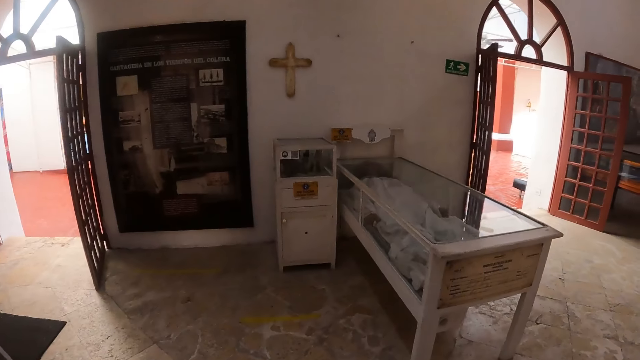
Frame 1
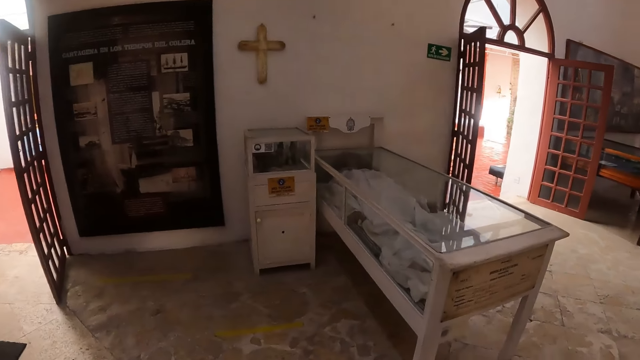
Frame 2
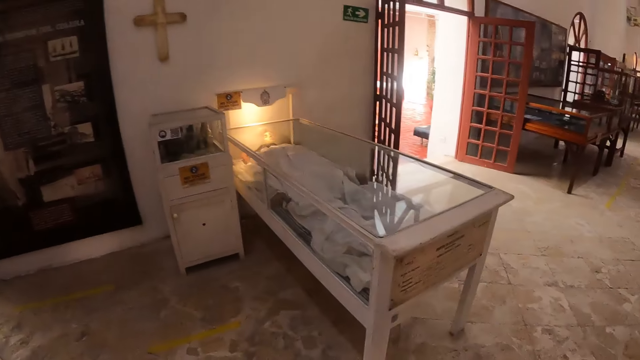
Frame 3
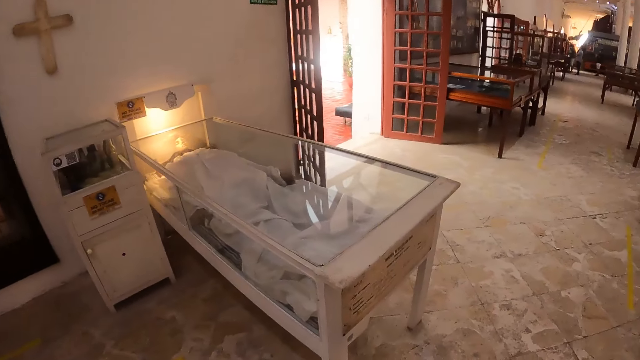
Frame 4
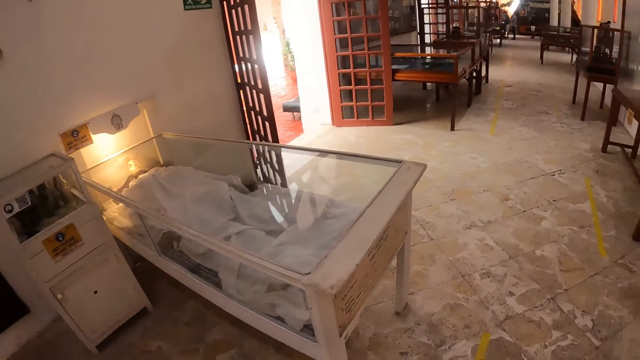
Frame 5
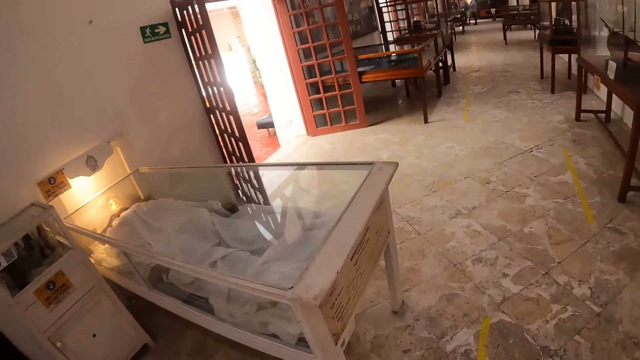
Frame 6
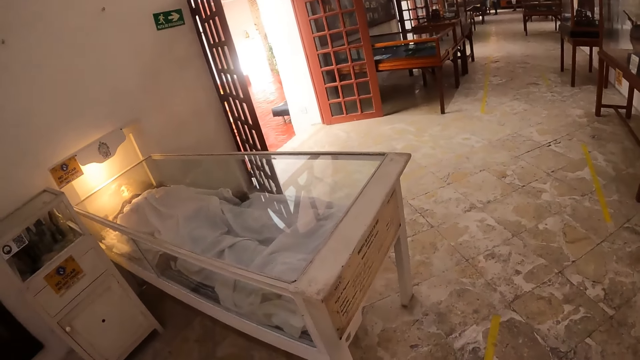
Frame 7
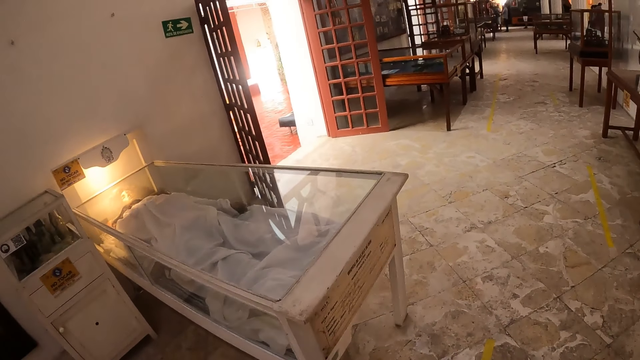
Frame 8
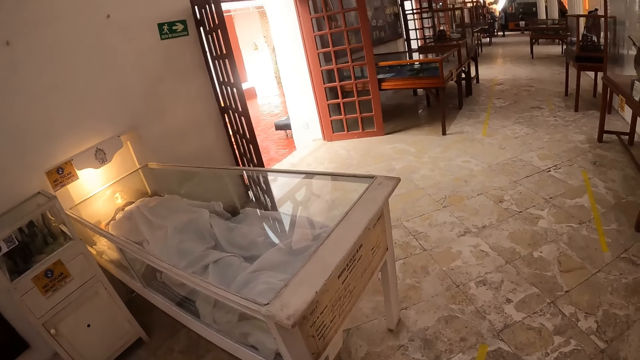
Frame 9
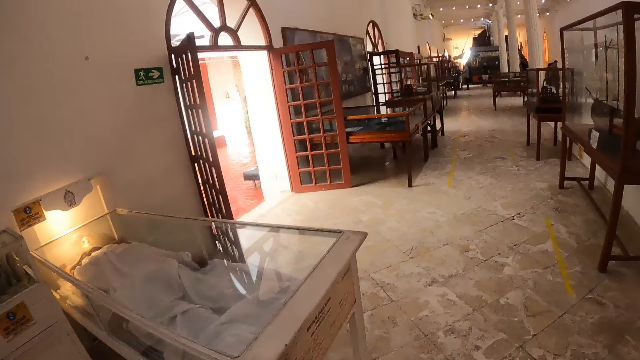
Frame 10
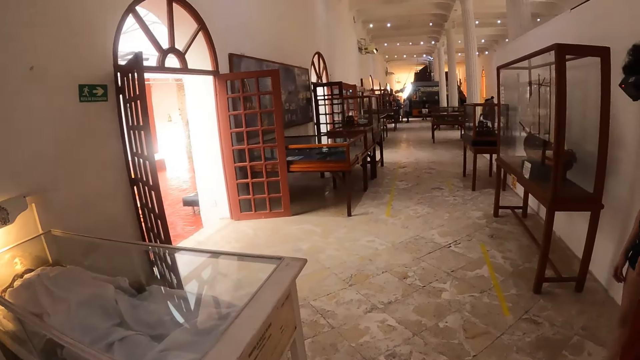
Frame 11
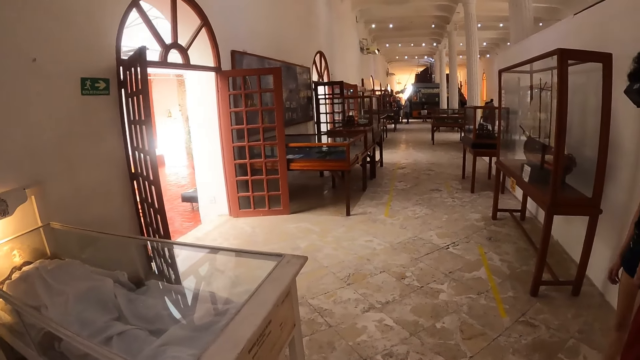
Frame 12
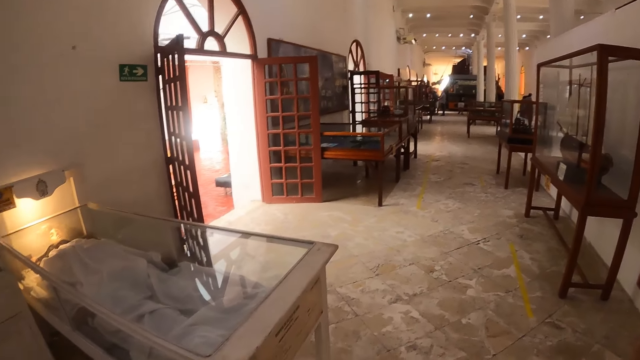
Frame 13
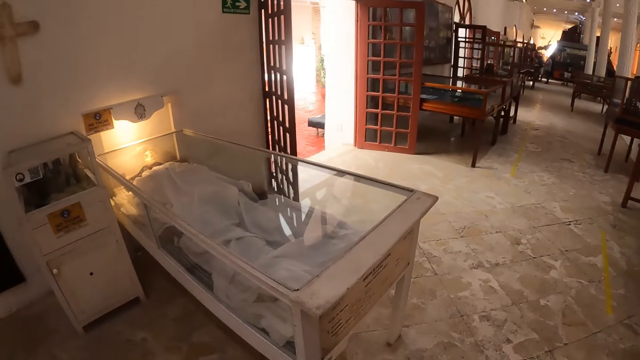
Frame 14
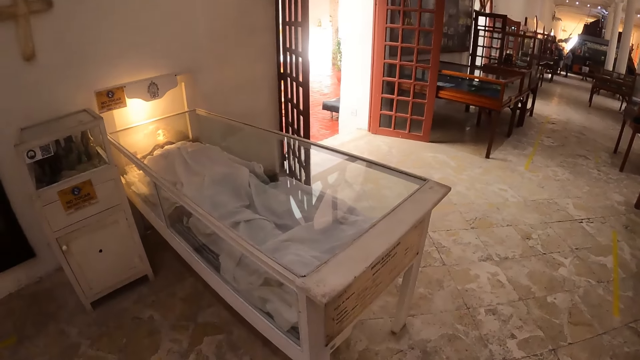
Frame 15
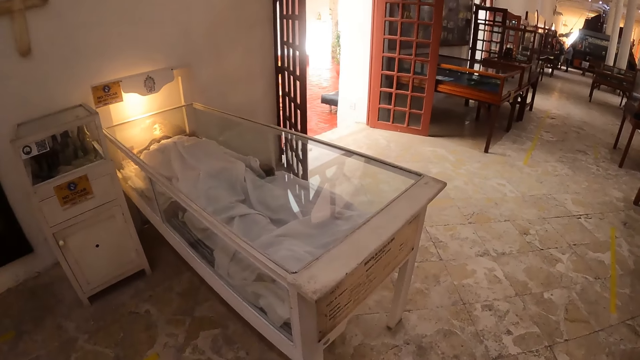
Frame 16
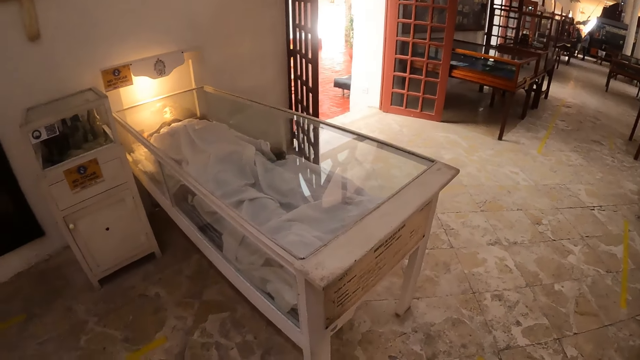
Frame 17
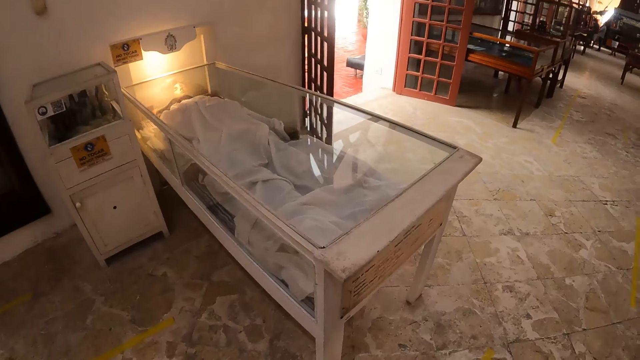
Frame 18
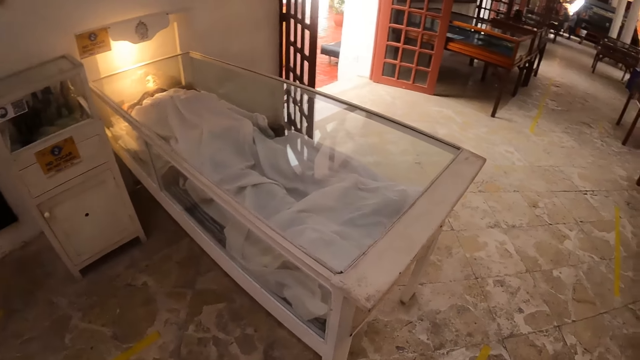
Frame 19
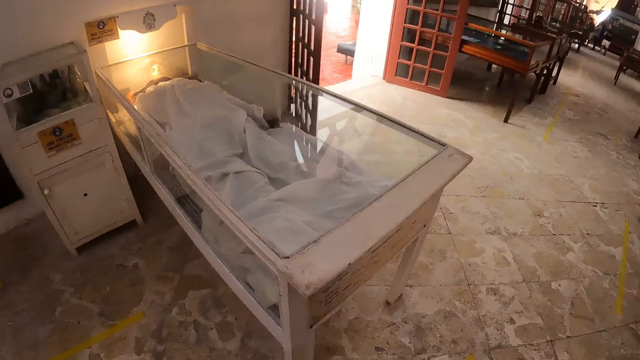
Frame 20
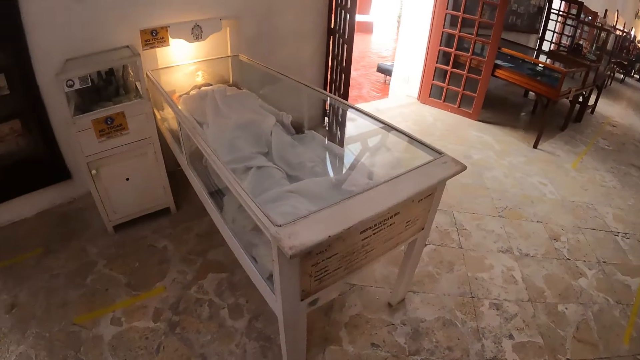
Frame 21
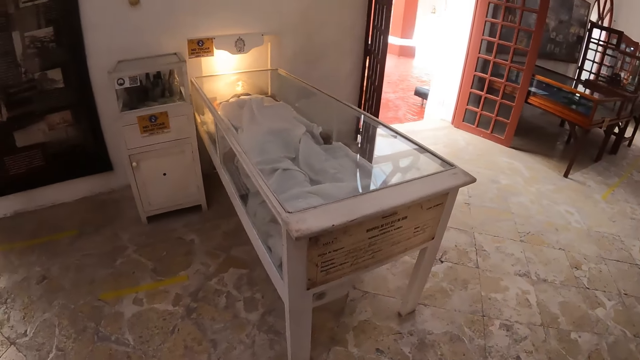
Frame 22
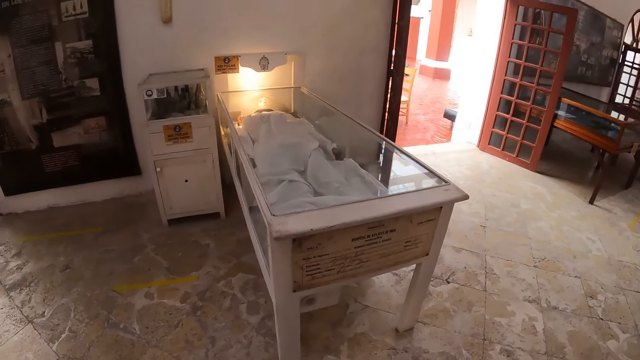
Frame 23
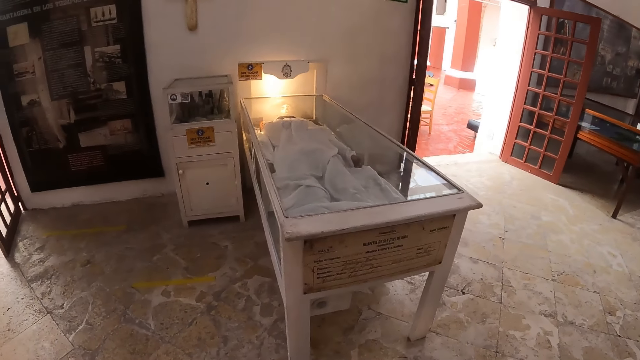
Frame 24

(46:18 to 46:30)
The camera wearer looks around. They look at the bed.

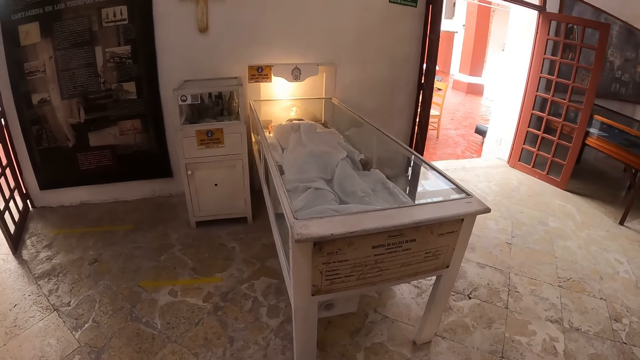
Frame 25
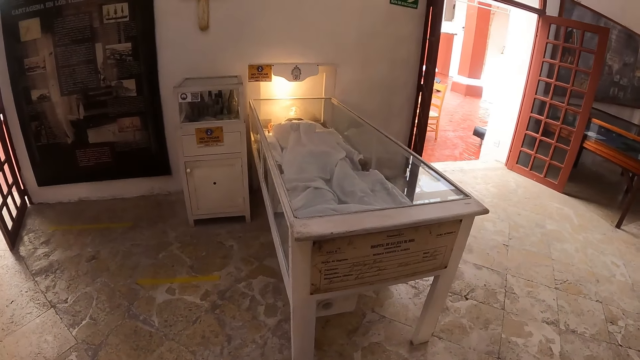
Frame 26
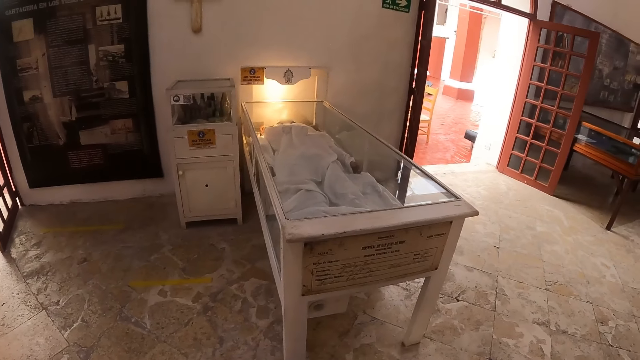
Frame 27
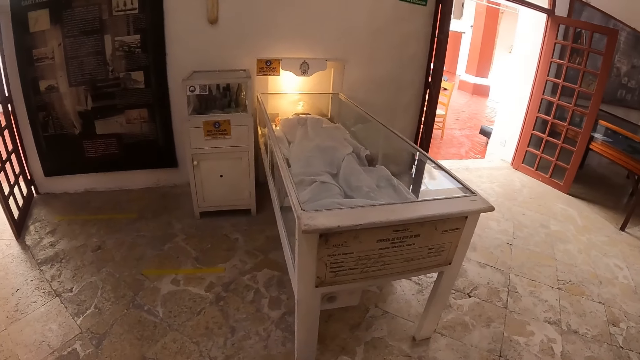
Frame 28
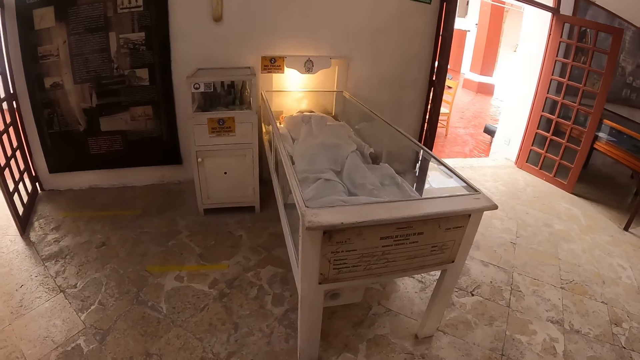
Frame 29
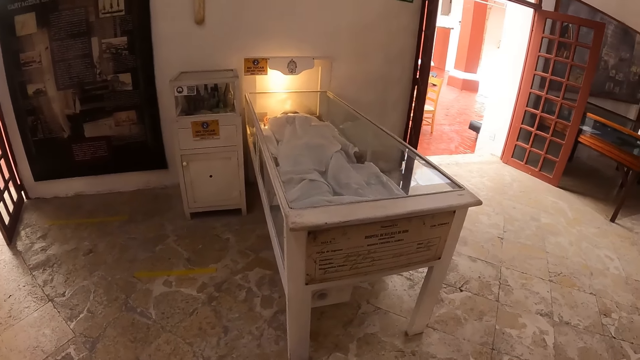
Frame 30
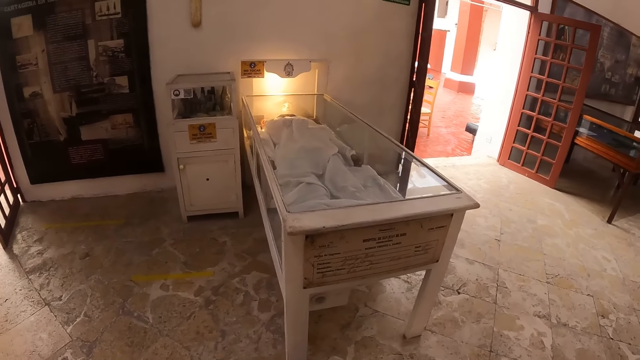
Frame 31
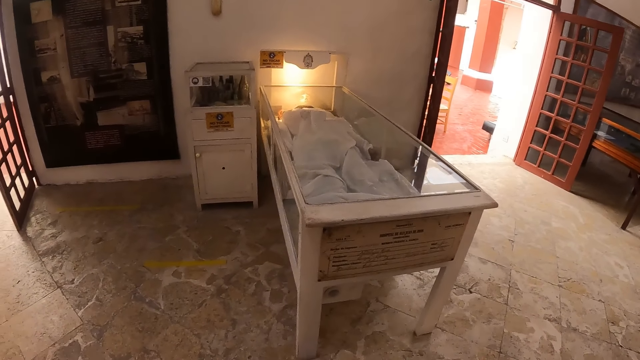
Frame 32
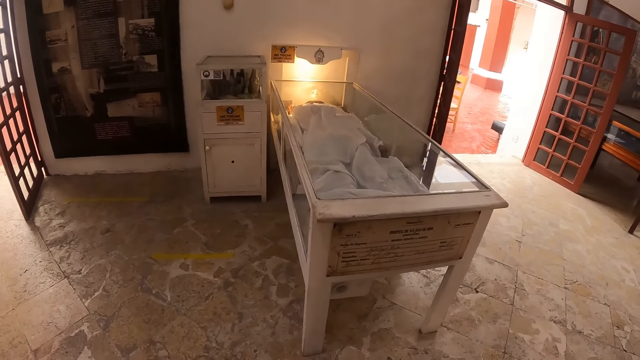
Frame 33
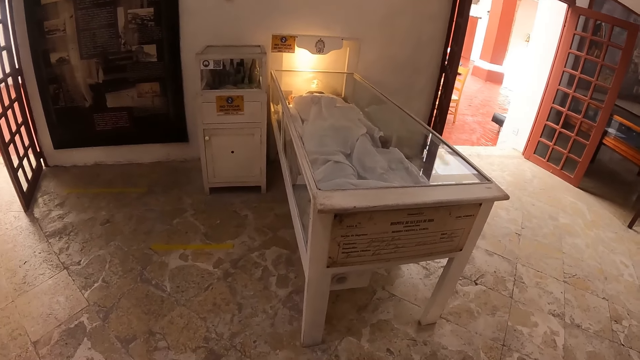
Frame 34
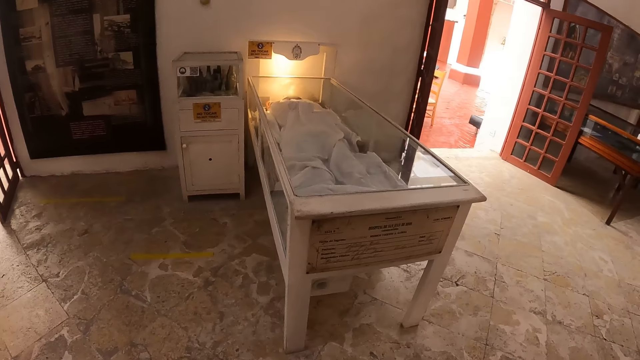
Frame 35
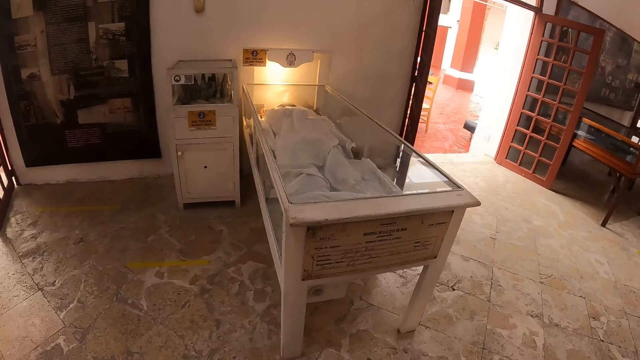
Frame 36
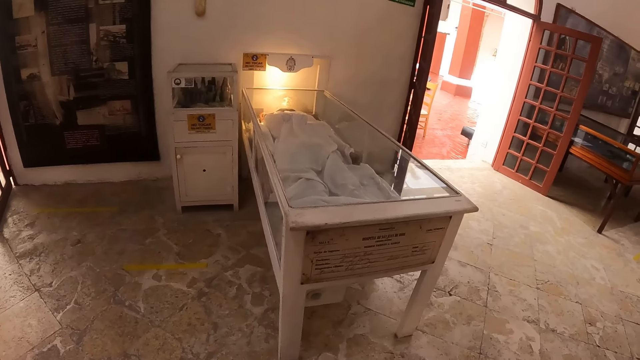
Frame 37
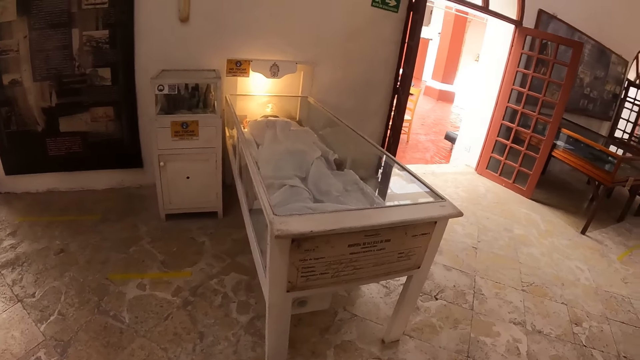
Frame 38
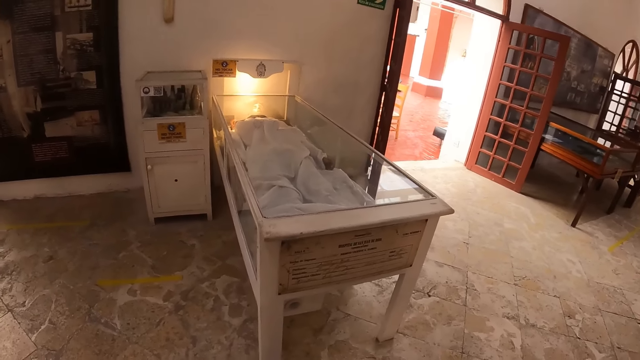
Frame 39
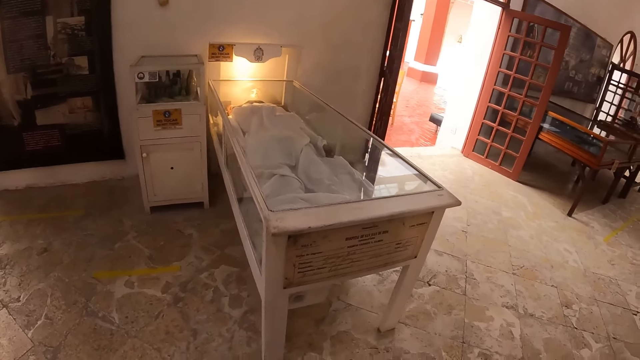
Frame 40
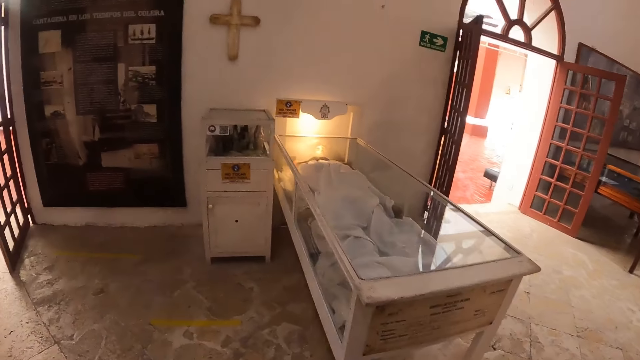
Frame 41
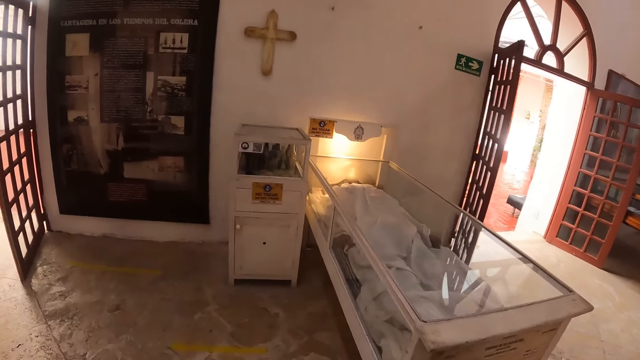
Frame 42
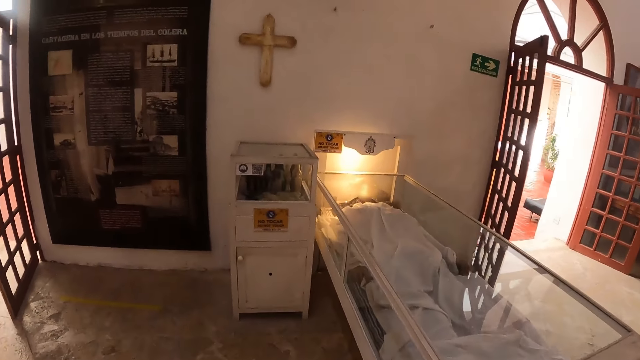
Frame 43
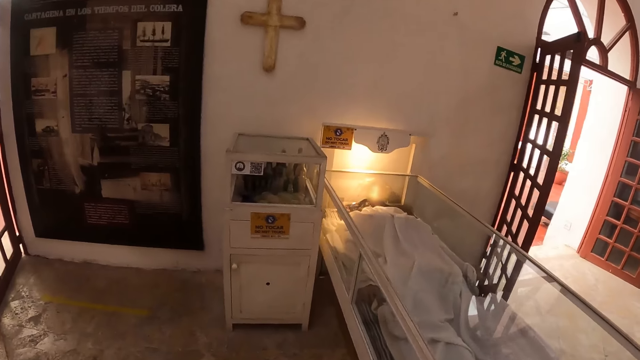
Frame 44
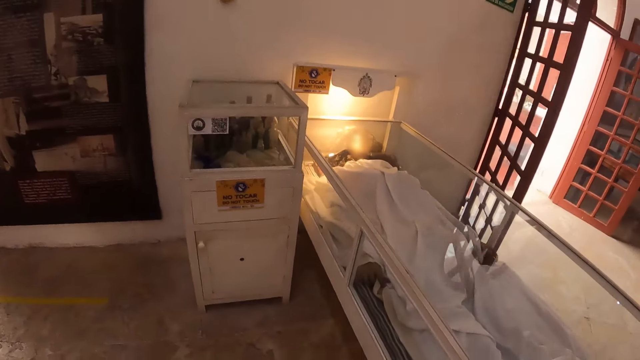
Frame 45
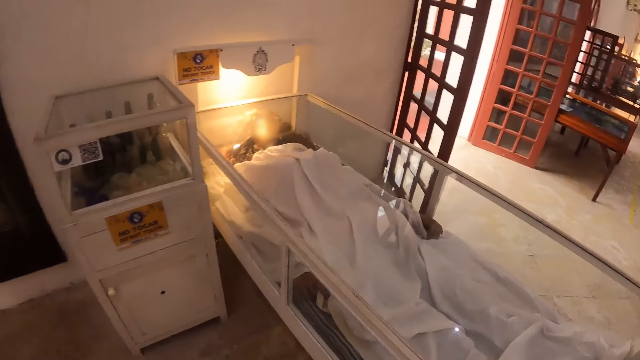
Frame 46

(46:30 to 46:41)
The camera wearer walks around.
